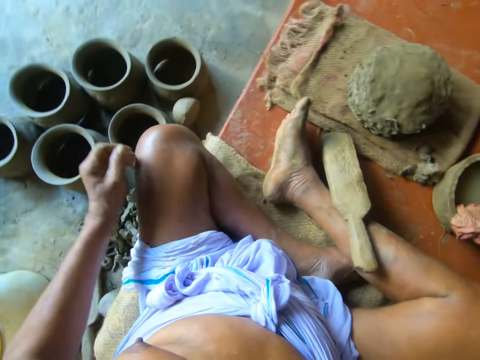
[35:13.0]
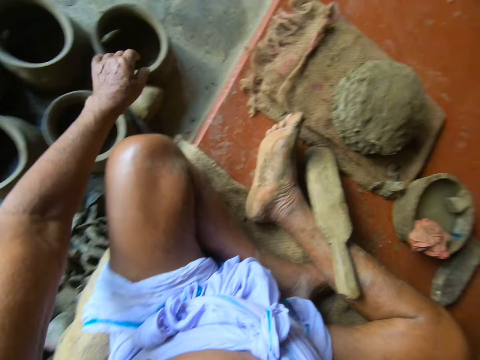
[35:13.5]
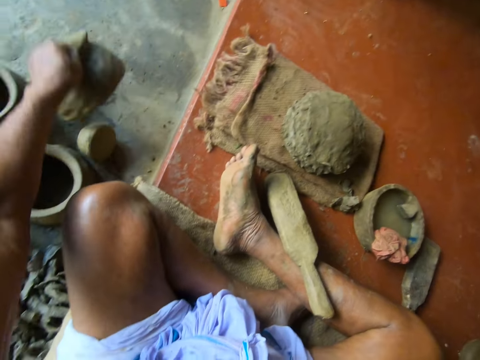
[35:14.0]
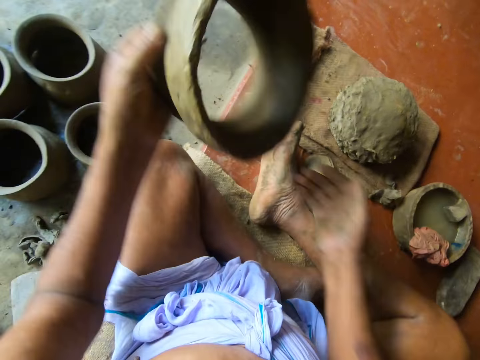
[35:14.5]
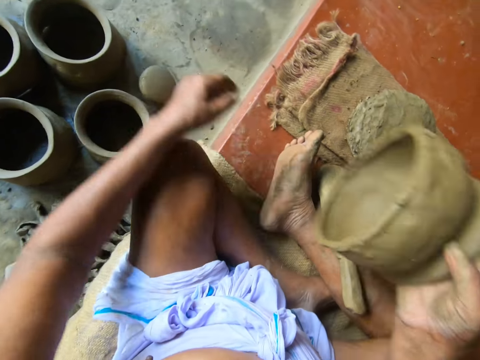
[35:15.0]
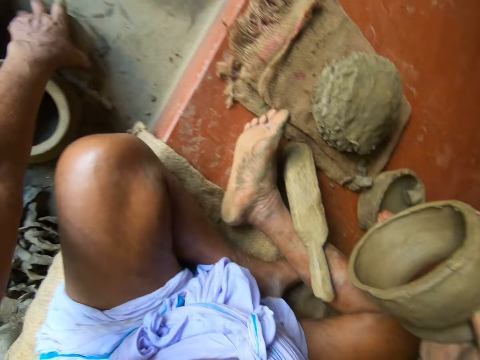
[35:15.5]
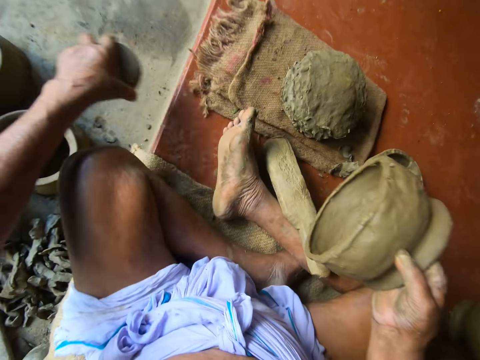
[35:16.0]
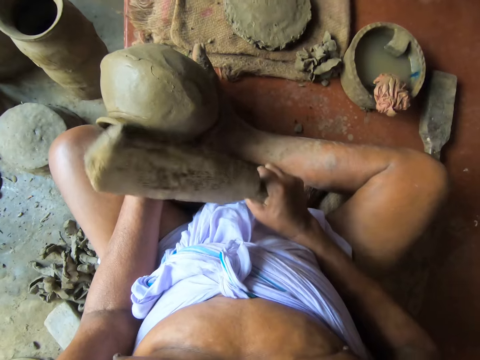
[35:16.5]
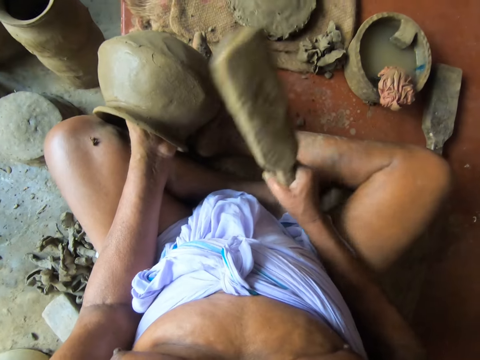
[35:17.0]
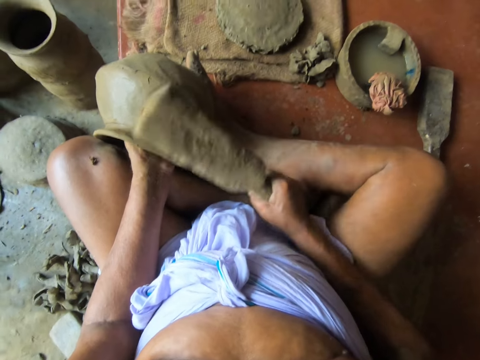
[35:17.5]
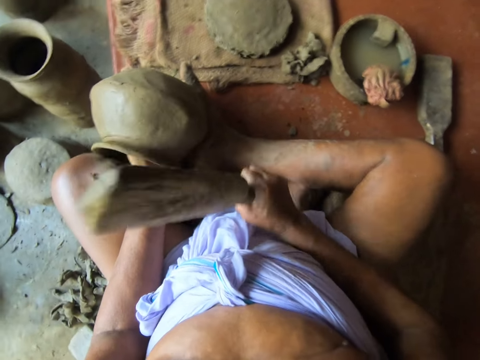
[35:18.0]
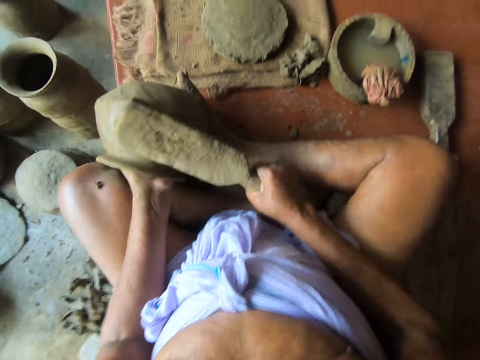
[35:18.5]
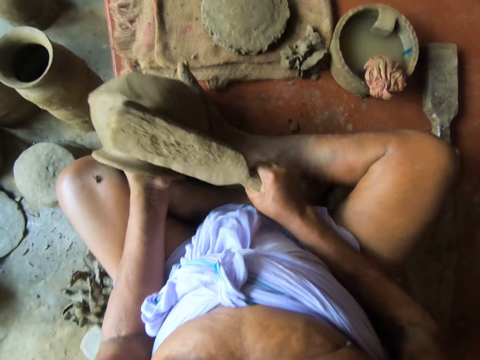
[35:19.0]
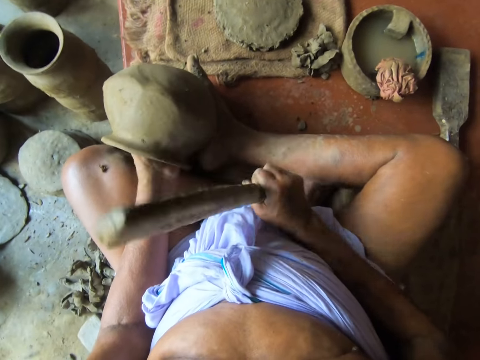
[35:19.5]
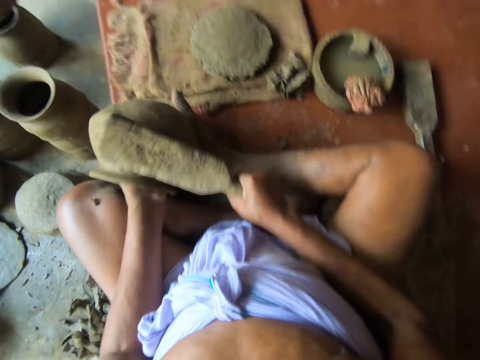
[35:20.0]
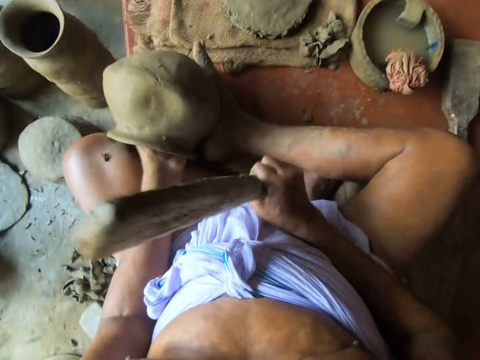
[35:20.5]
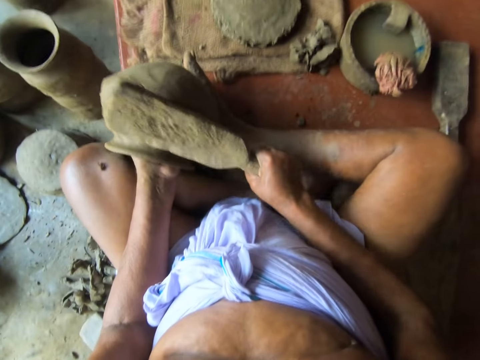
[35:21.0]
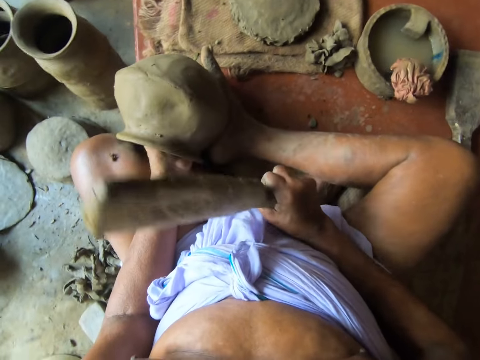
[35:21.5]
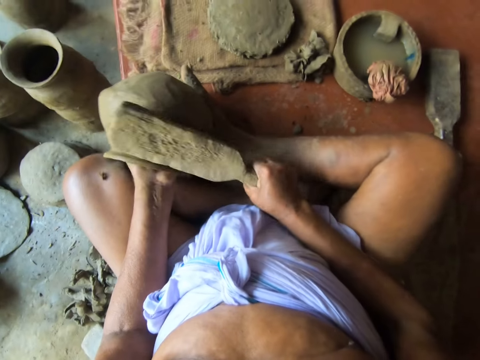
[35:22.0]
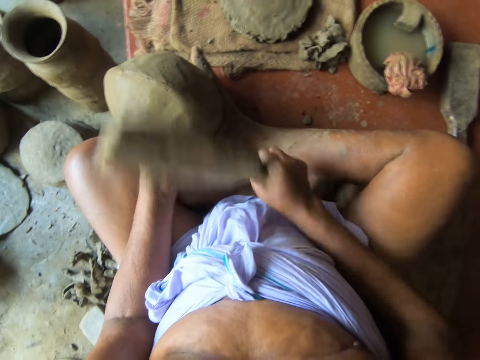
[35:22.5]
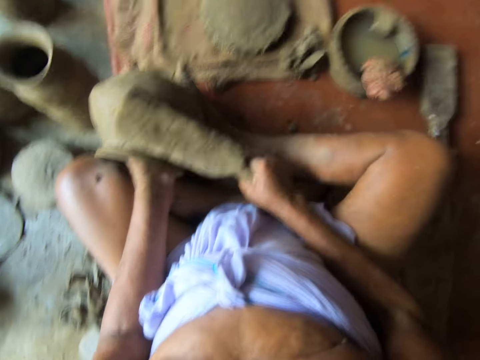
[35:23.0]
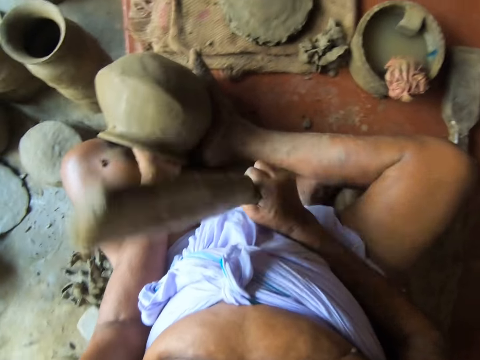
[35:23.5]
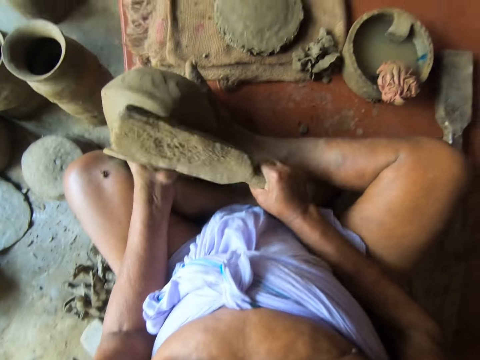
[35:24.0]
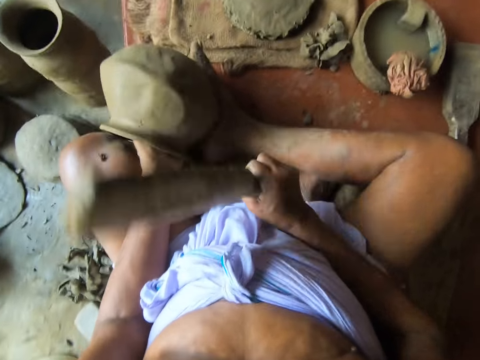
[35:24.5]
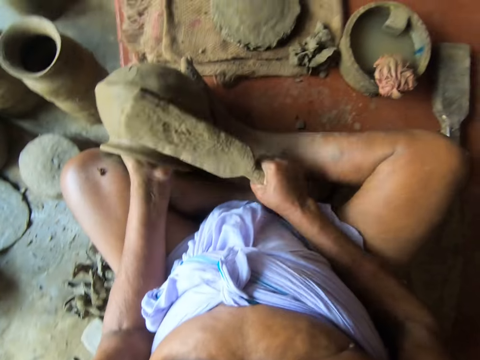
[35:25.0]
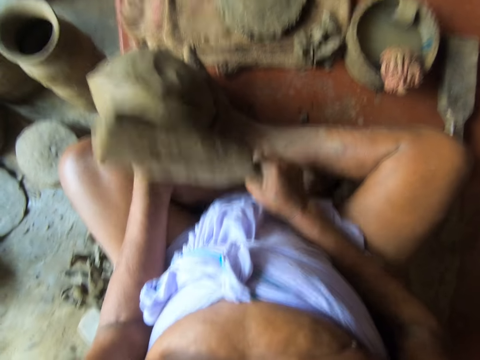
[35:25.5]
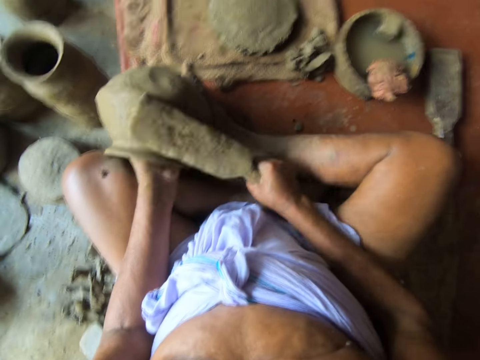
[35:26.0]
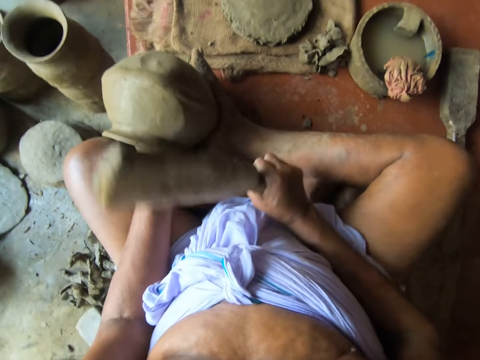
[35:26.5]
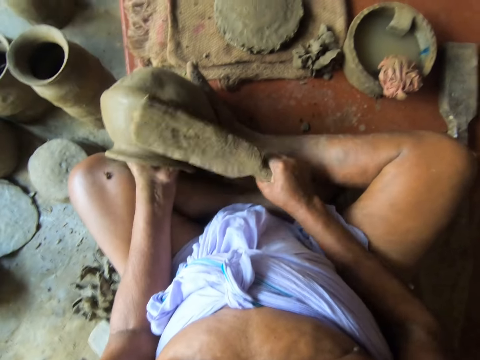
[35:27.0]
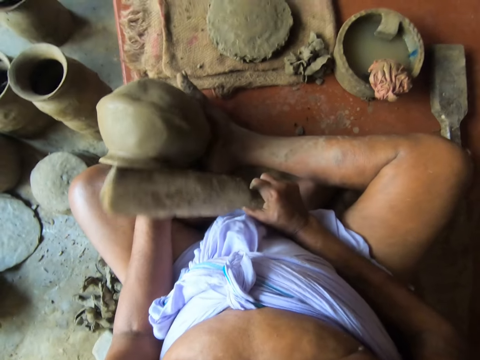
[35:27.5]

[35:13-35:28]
The camera wearer picks up a pottery on the table with his left hand. He transfers the pottery to his right hand from his left hand. He picks up the stone on the floor with his left hand. He beats the pottery with the paddle in his right hand. He turns the pottery with his right hand. He beats the pottery with the paddle in his right hand.

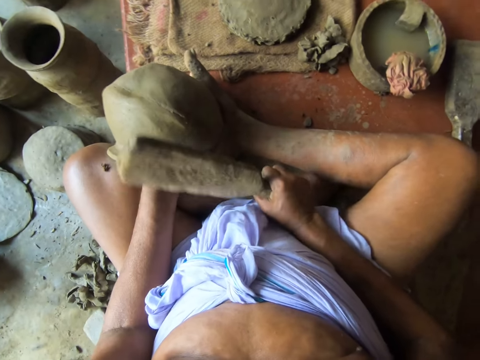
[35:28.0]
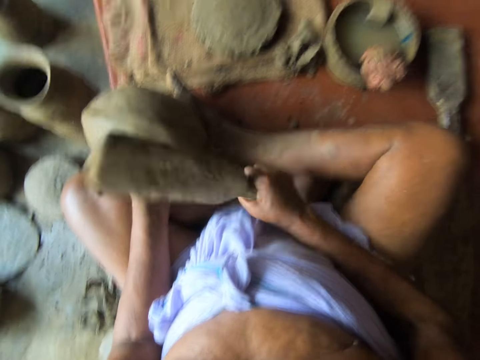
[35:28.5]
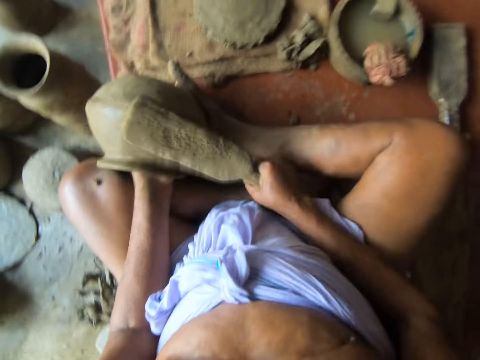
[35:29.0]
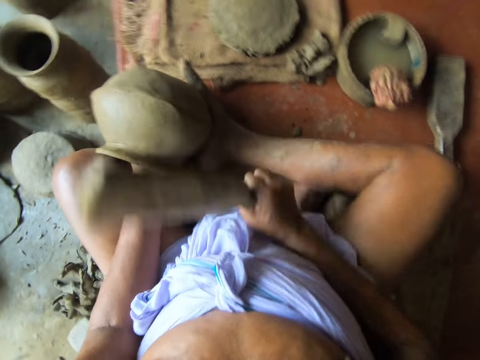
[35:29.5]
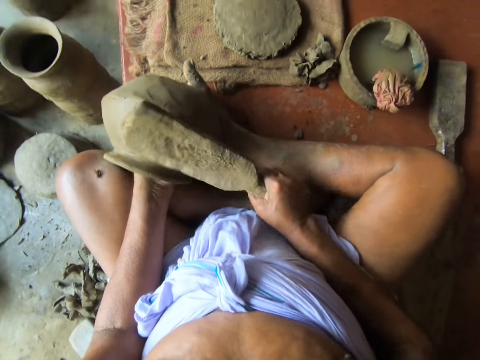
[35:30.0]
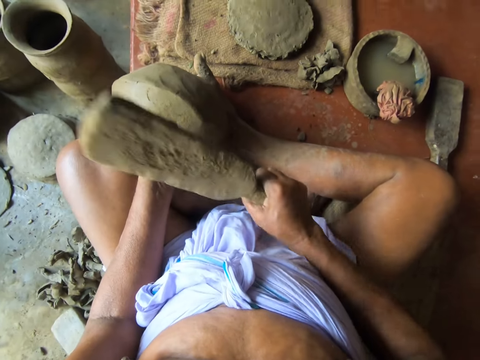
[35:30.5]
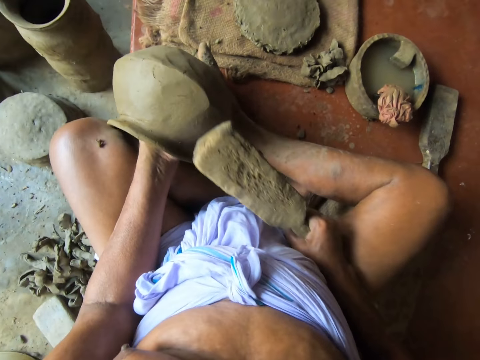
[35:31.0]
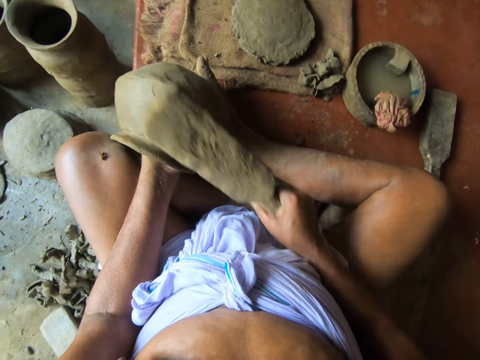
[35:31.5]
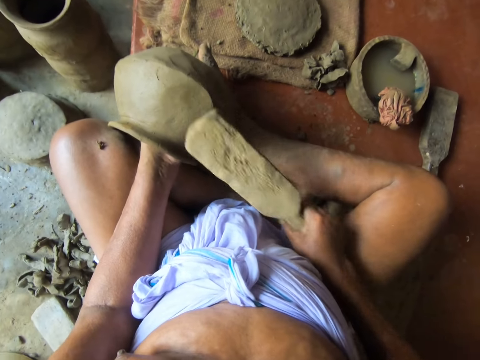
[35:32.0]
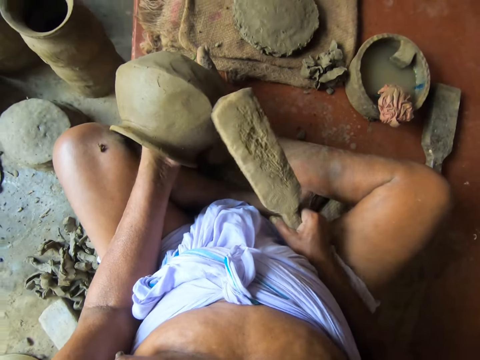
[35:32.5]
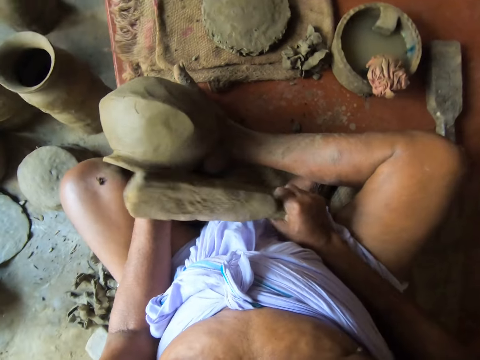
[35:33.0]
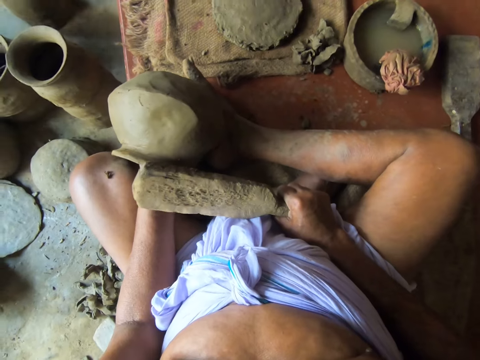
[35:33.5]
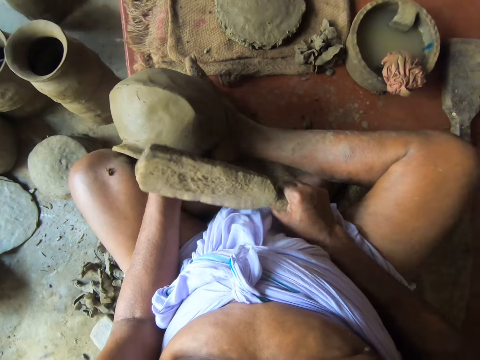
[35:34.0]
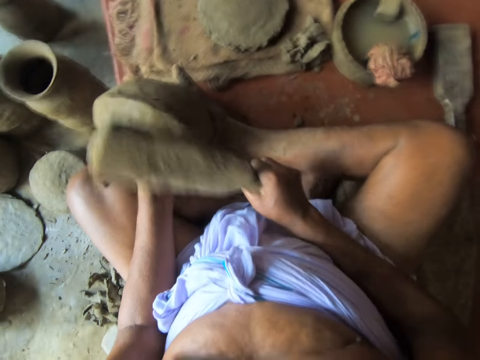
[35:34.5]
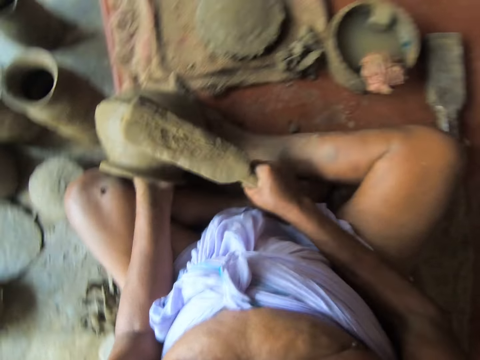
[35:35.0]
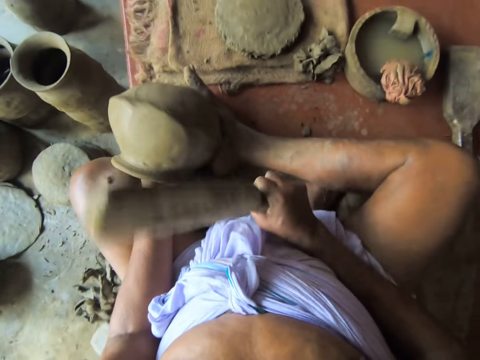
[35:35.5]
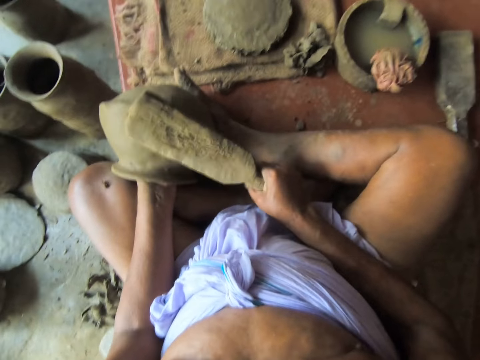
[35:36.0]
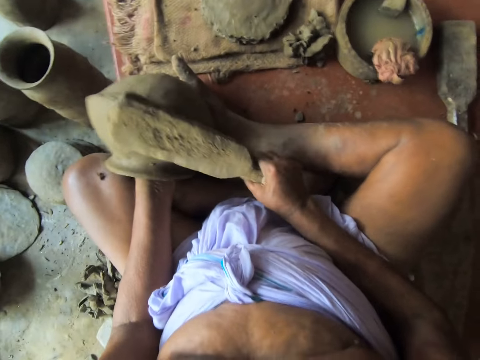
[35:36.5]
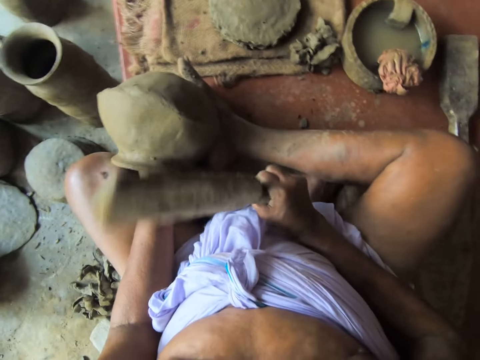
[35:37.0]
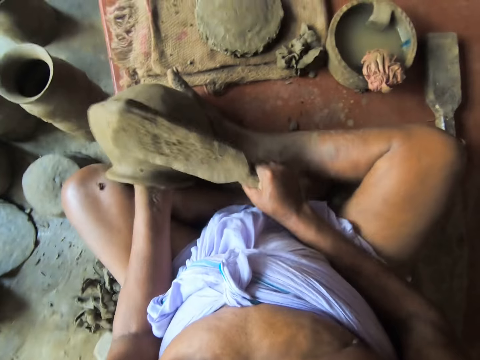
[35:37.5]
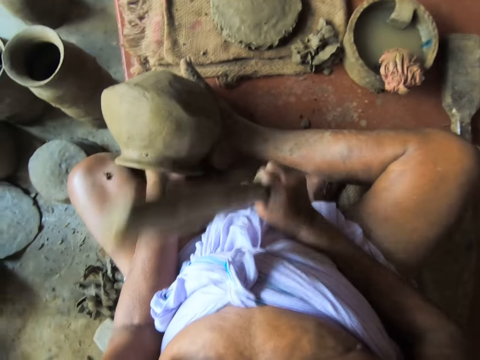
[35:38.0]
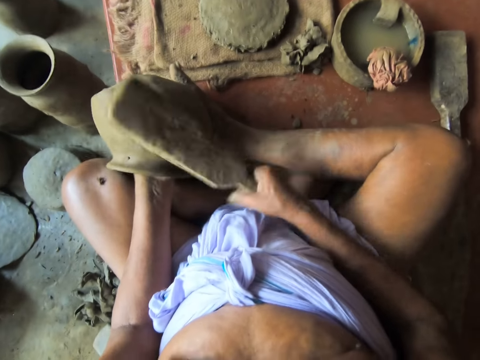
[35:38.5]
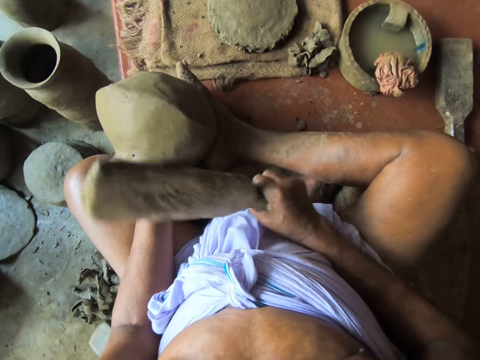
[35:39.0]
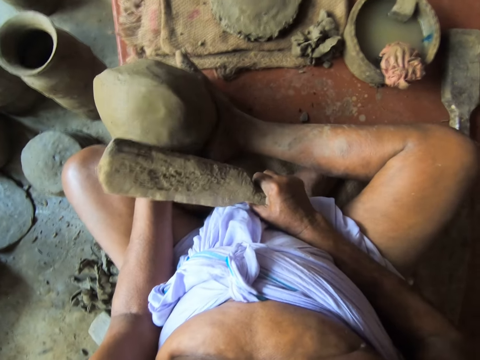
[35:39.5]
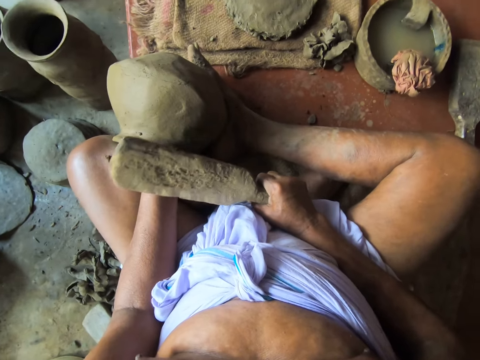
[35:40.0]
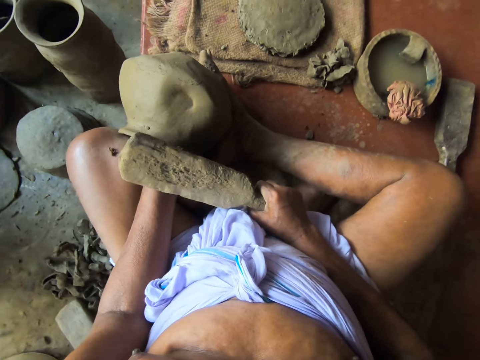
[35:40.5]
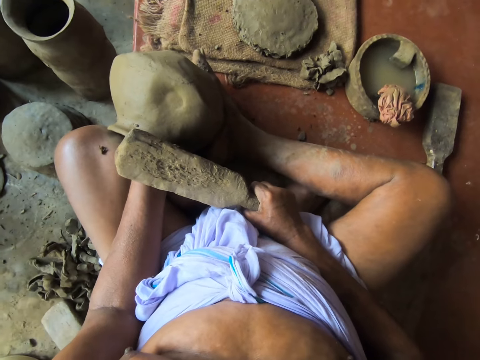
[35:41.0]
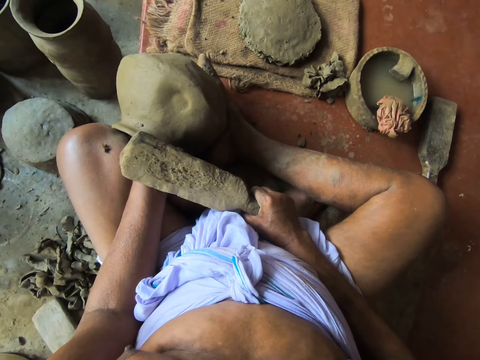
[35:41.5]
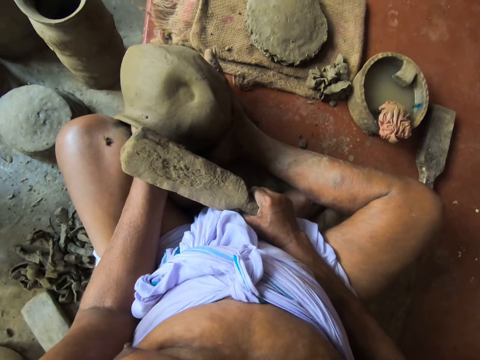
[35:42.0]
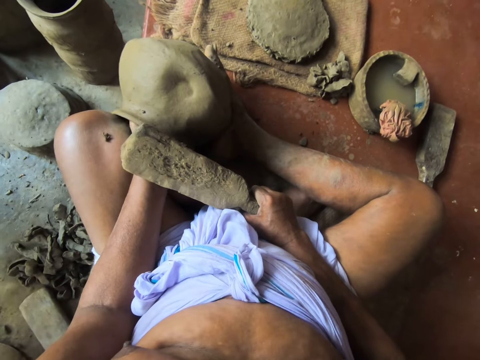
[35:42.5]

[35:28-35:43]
The camera wearer adjusts the pottery. They hit the pottery. They adjust the pottery.
